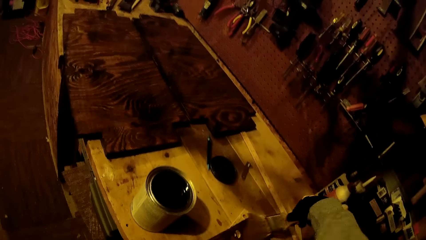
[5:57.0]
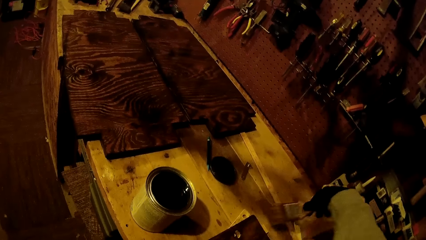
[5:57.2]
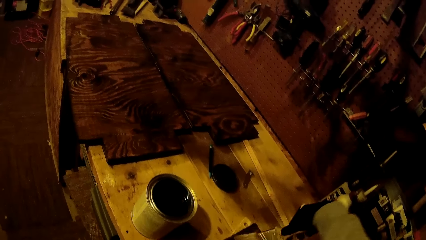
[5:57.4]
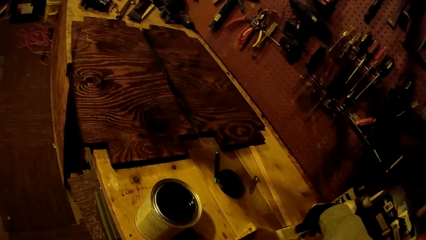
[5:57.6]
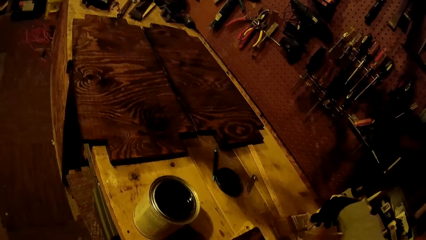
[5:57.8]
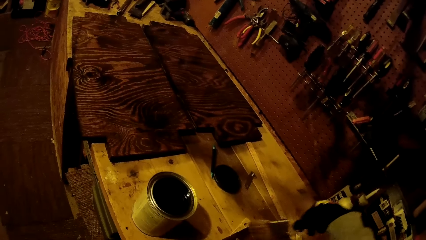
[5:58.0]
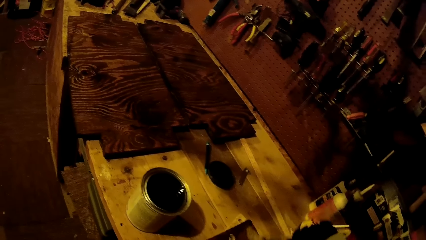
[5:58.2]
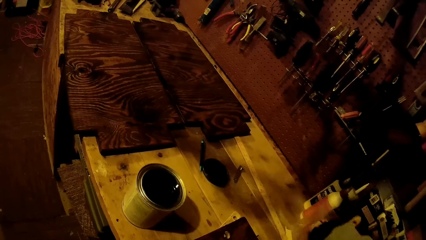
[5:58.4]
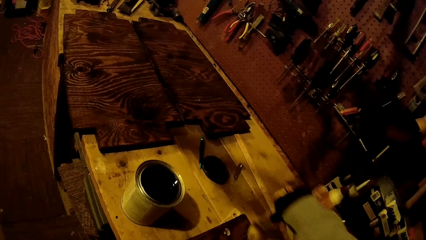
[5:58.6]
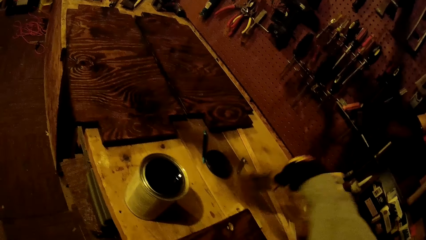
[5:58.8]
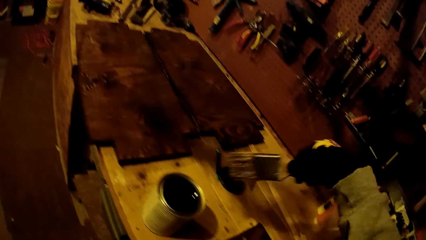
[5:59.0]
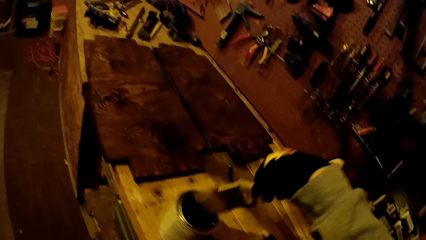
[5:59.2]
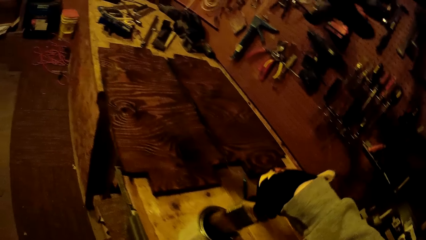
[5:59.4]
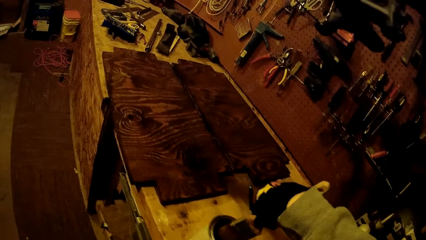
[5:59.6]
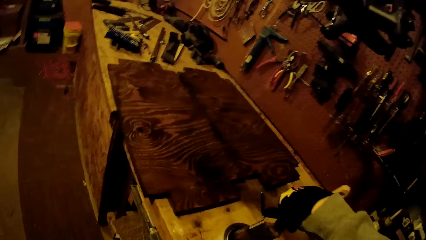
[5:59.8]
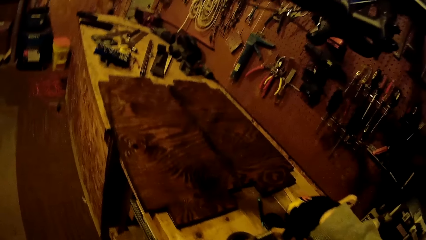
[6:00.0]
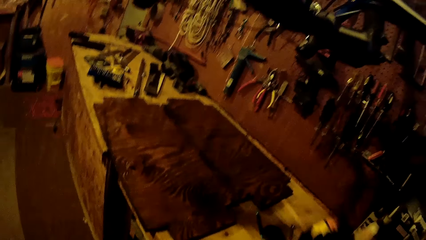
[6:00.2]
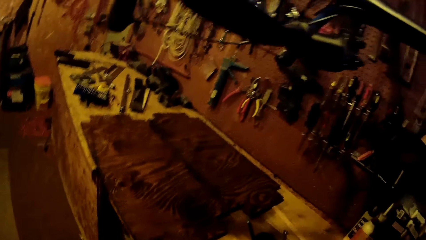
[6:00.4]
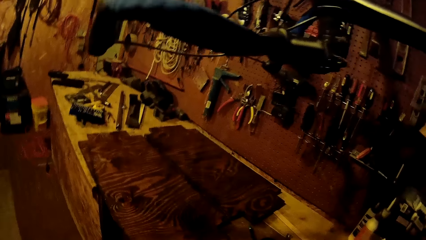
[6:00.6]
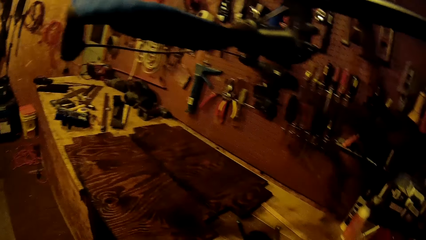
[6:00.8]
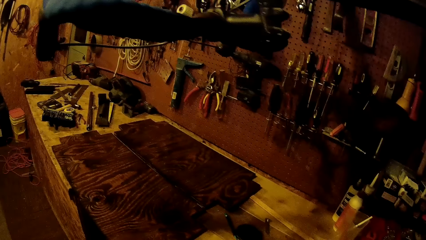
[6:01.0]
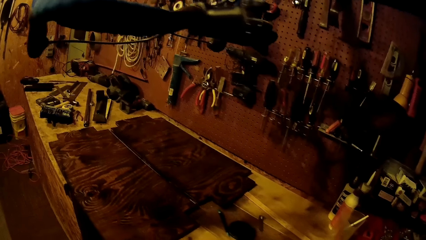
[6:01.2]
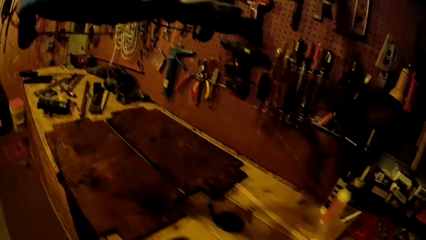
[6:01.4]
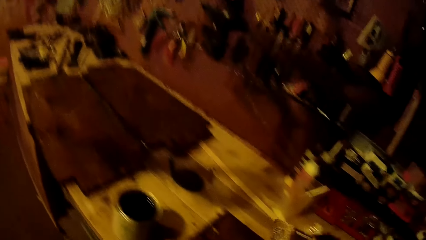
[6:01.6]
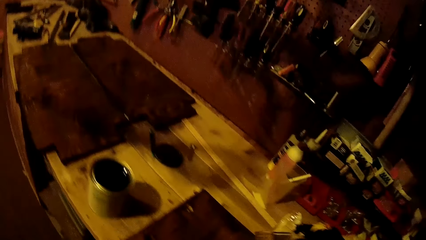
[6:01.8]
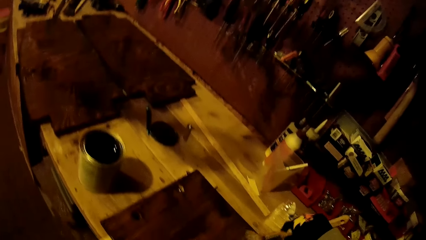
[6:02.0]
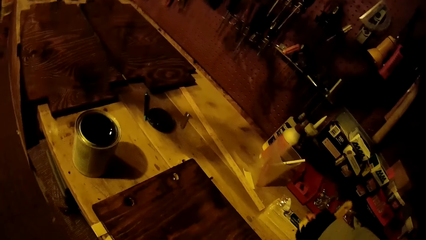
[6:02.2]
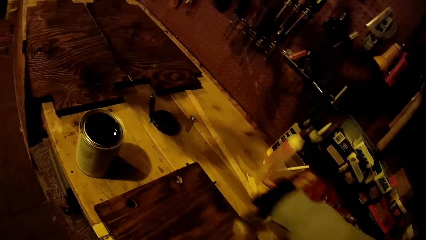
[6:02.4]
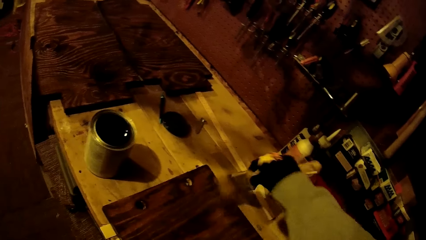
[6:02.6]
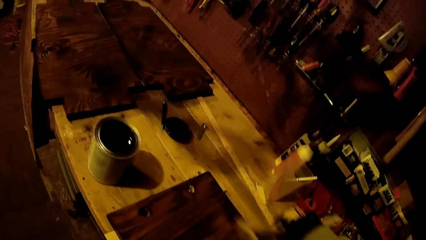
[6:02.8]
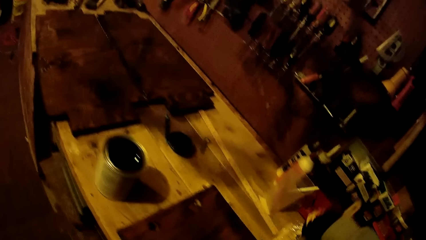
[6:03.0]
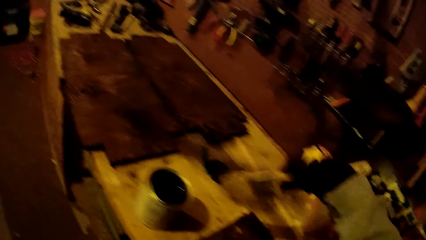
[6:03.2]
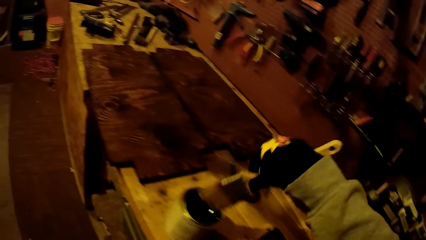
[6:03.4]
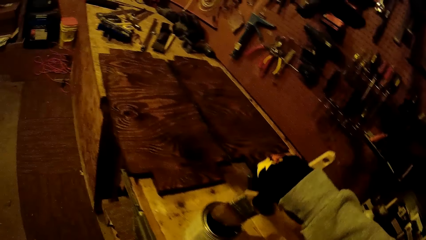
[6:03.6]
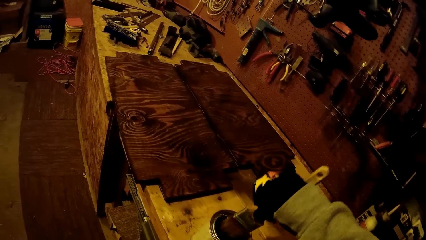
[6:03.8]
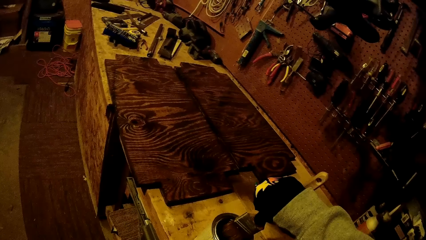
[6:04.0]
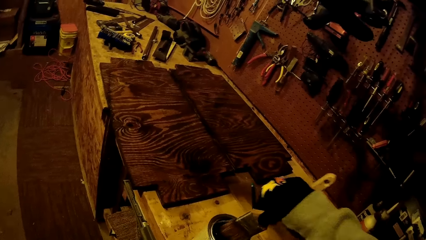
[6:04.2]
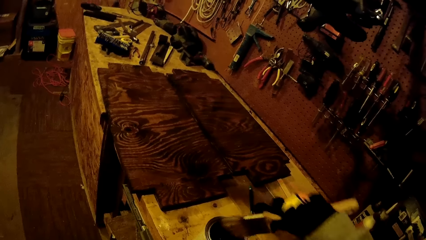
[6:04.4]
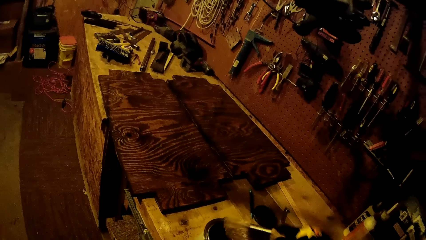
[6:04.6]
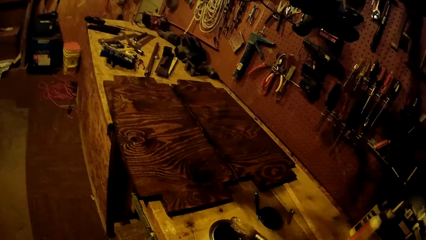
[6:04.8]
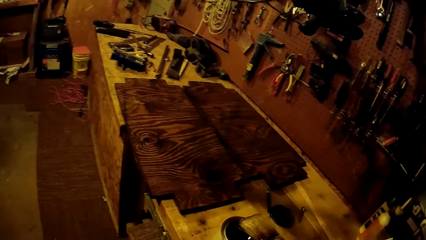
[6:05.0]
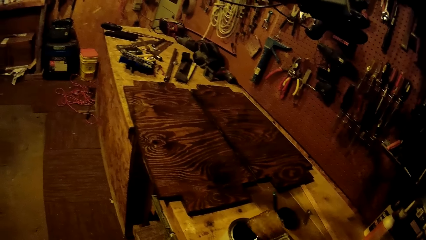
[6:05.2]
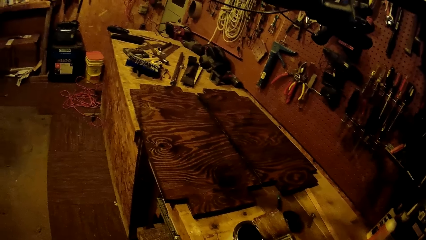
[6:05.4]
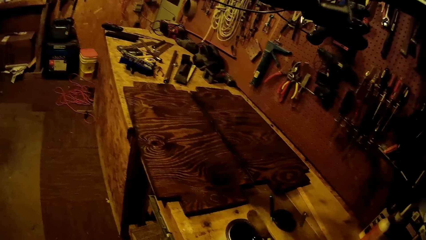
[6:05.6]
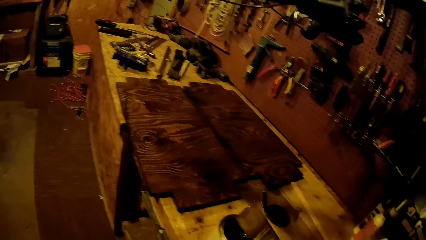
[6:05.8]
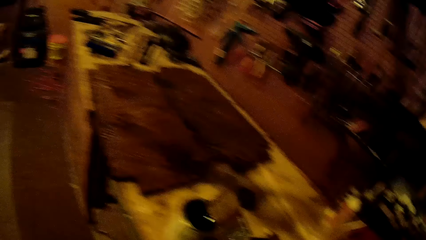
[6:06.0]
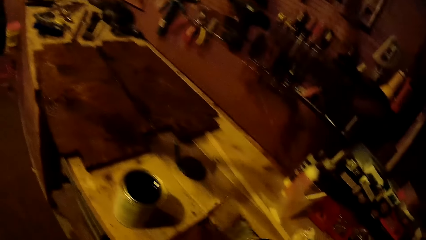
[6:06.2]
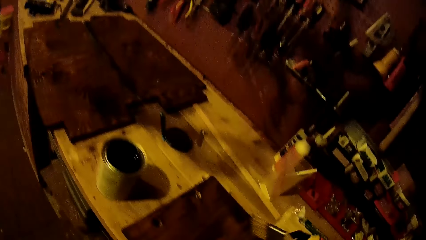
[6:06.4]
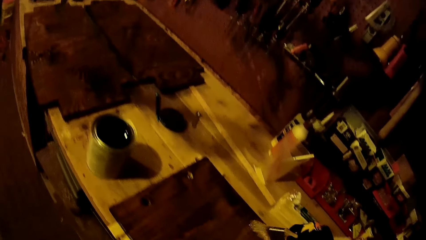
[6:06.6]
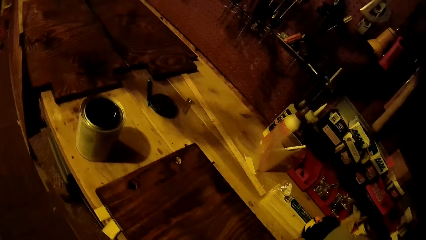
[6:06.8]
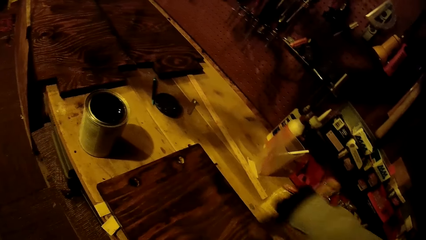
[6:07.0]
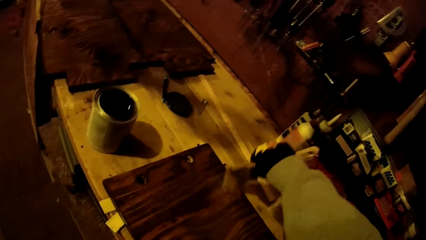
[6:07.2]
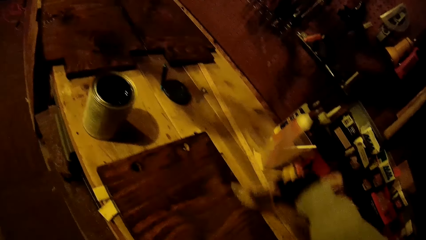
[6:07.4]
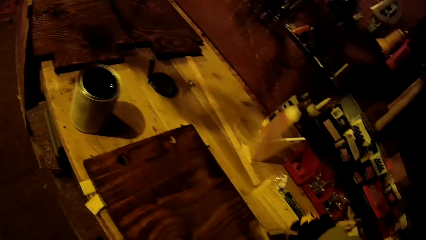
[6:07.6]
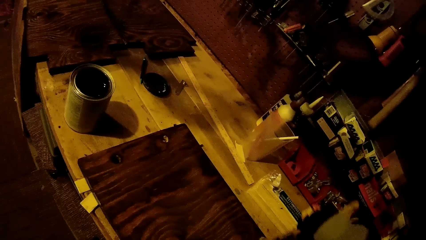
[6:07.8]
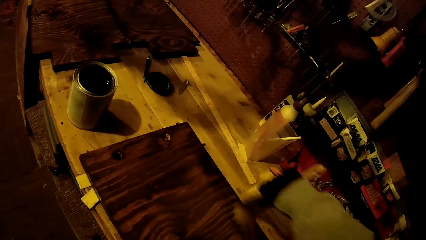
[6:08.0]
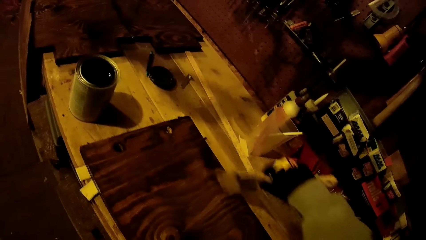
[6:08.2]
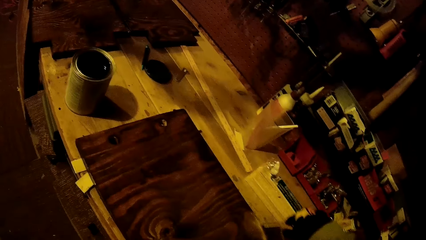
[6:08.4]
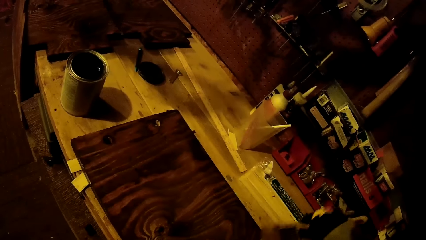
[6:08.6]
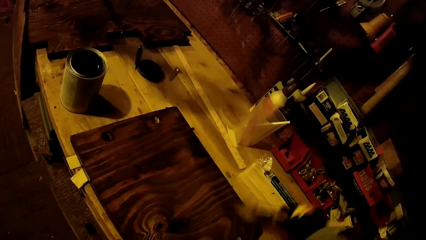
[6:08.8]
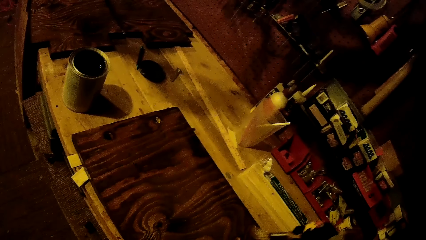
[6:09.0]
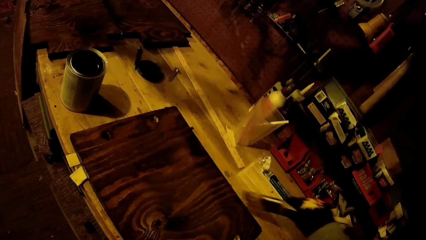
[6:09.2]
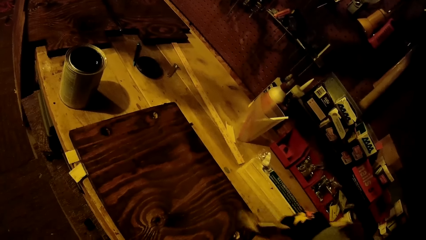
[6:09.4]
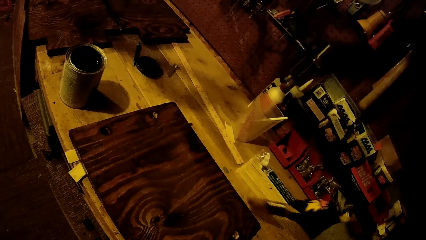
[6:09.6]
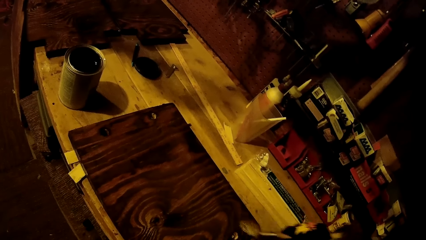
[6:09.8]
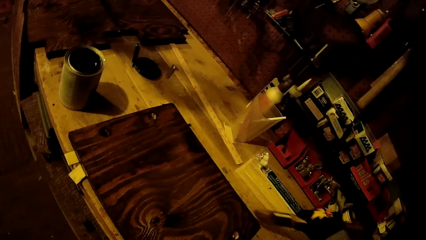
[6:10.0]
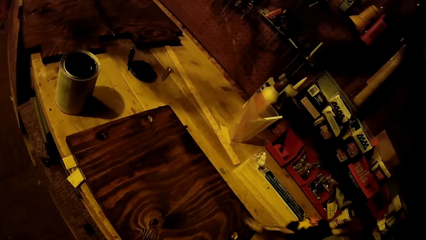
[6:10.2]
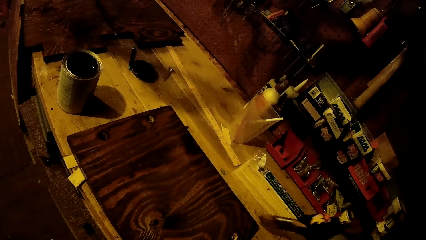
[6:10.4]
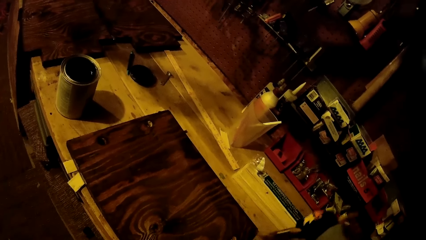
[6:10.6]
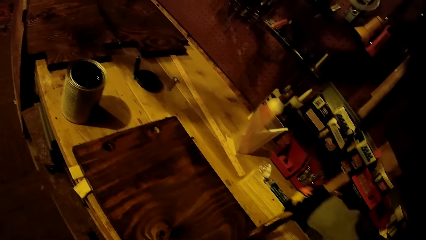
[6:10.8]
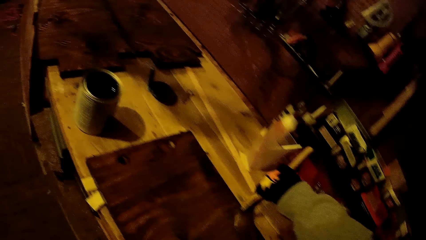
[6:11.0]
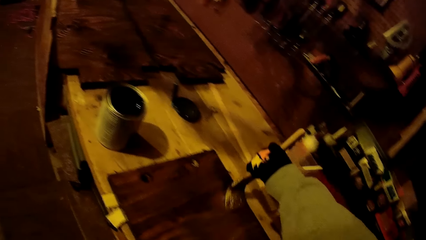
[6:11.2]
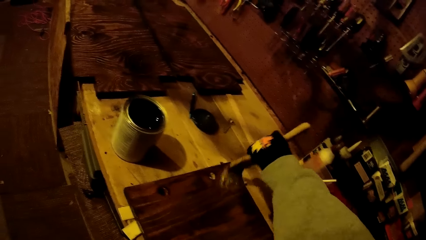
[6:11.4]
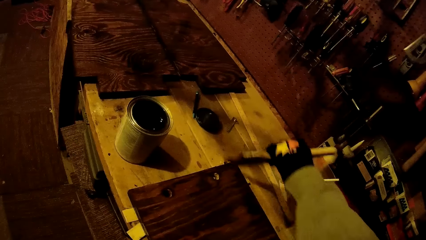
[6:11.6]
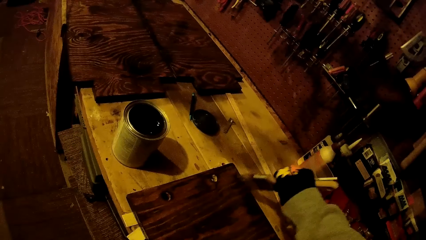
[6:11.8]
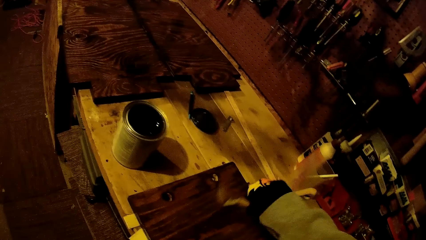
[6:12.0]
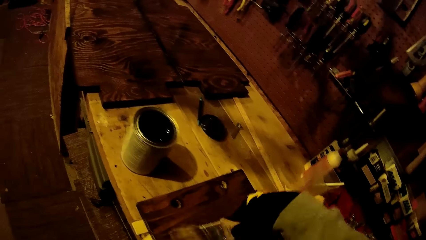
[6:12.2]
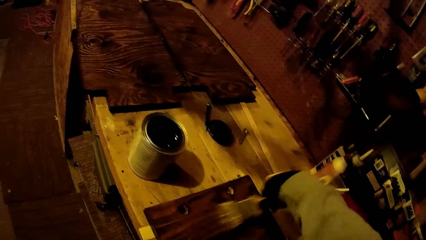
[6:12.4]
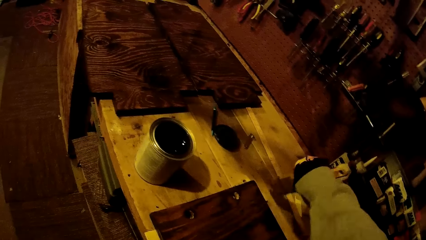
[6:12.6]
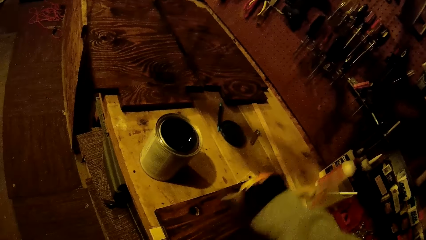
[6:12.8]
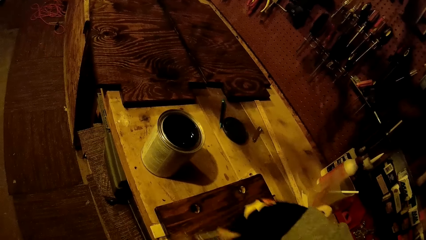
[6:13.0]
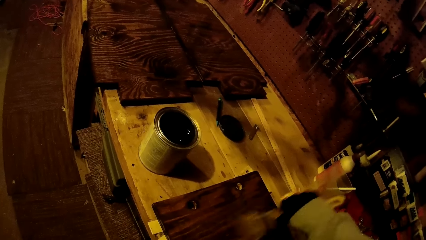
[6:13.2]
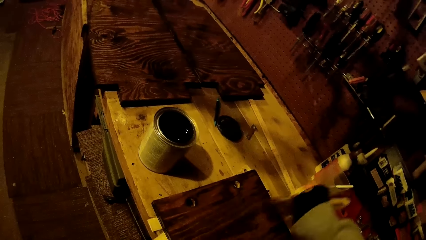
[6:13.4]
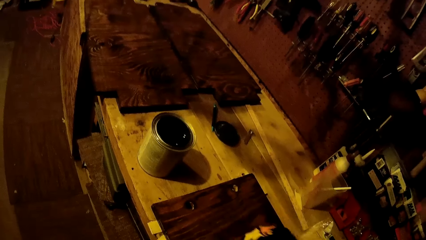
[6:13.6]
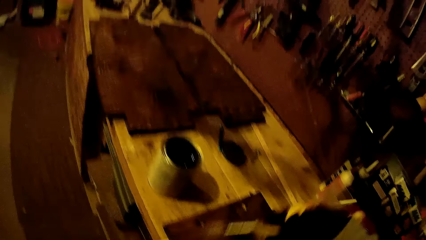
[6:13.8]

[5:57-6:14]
The camera wearer dips the paintbrush in his gloved right hand in the wood stain on the work table. He paints the plank on the work table with the paintbrush in his gloved right hand. He dips the paintbrush in his gloved right hand in the wood stain on the work table. He paints the plank on the work table with the paintbrush in his gloved right hand.
